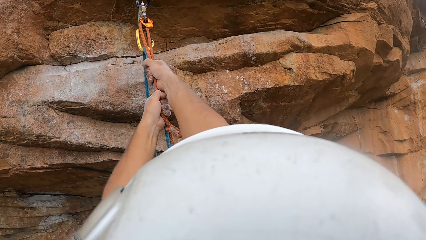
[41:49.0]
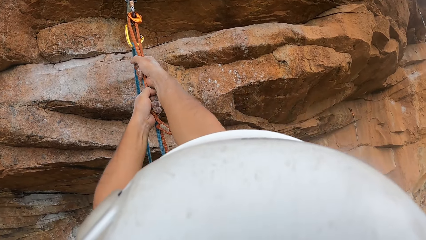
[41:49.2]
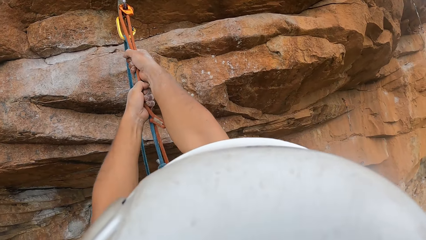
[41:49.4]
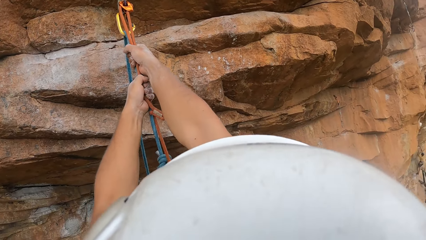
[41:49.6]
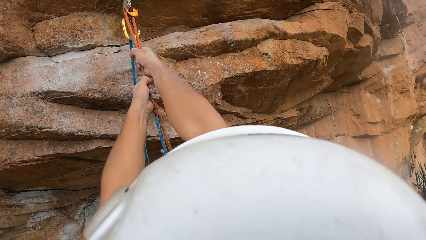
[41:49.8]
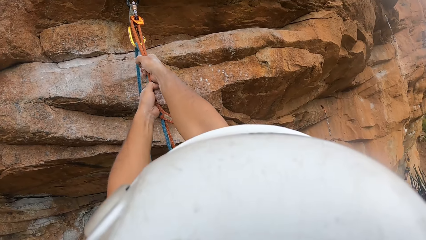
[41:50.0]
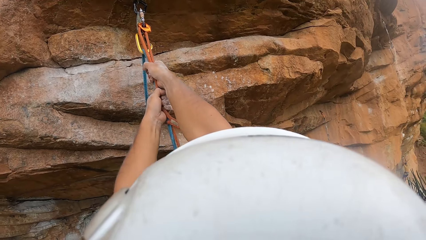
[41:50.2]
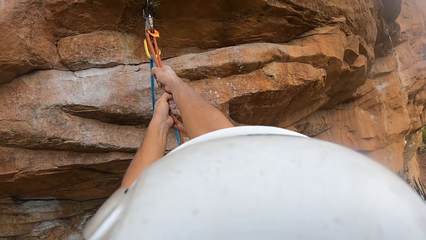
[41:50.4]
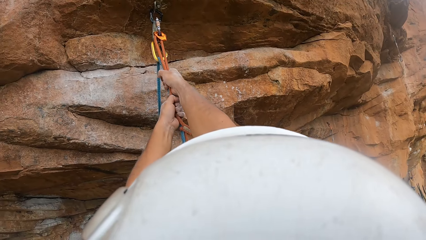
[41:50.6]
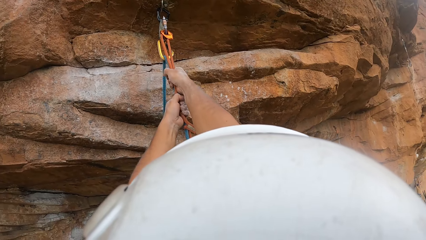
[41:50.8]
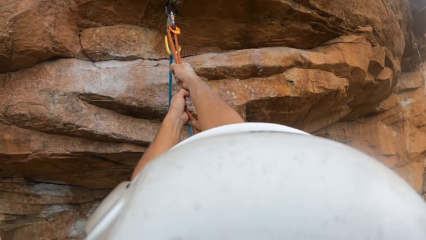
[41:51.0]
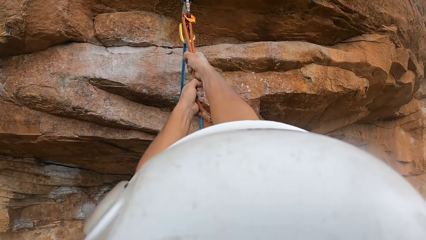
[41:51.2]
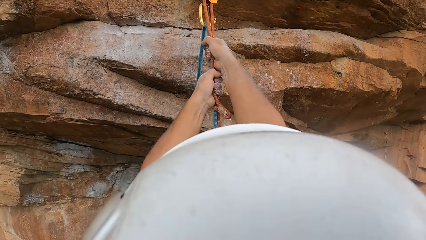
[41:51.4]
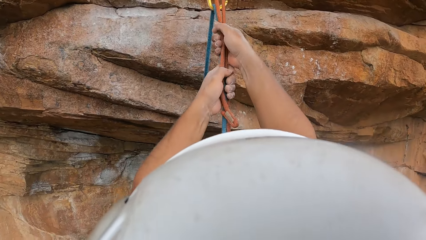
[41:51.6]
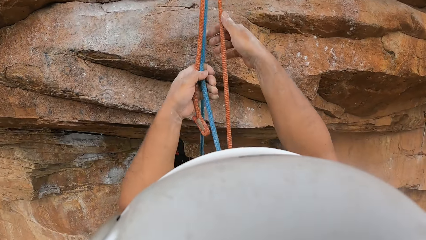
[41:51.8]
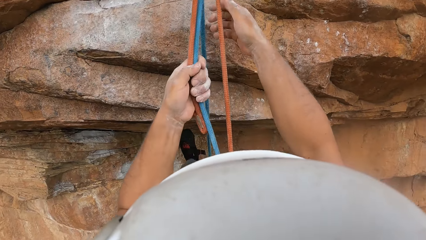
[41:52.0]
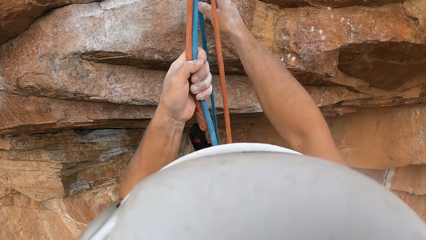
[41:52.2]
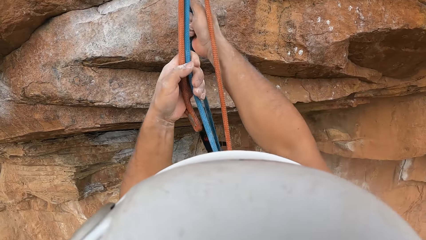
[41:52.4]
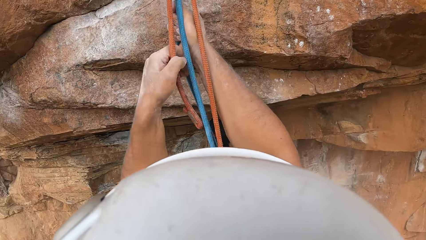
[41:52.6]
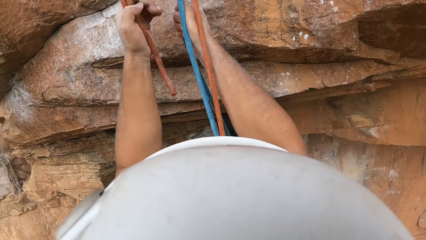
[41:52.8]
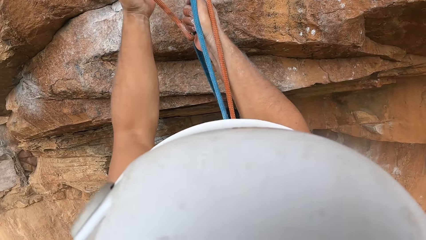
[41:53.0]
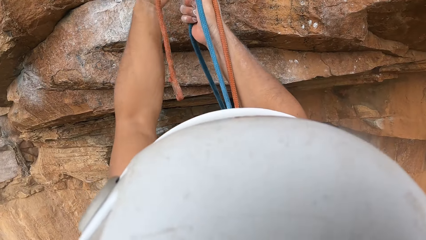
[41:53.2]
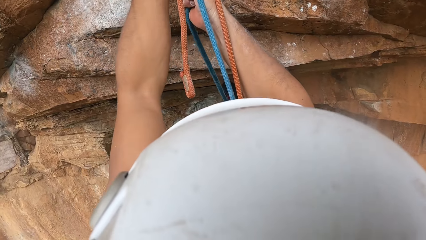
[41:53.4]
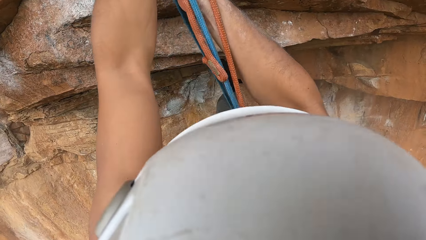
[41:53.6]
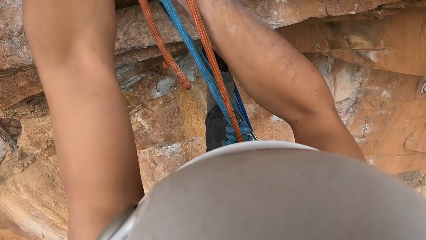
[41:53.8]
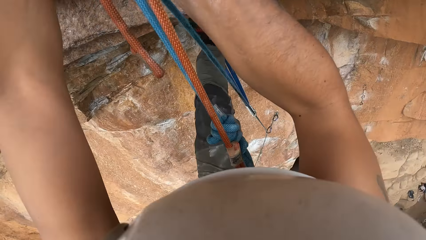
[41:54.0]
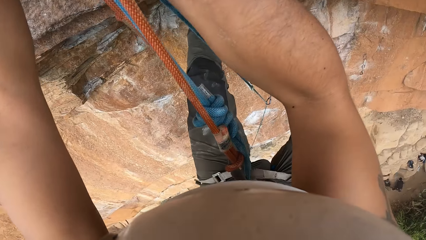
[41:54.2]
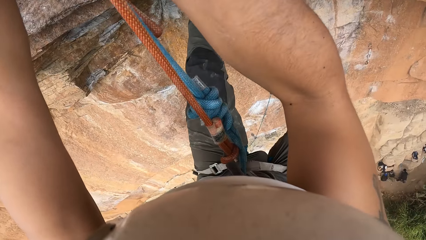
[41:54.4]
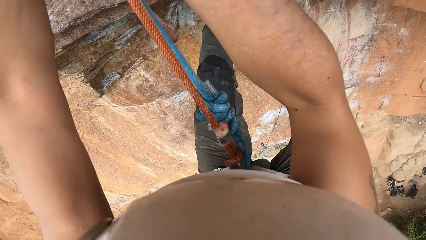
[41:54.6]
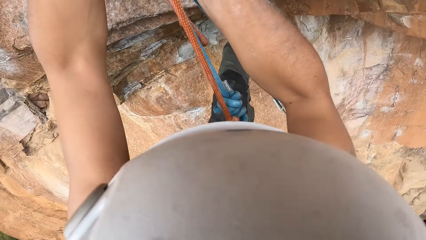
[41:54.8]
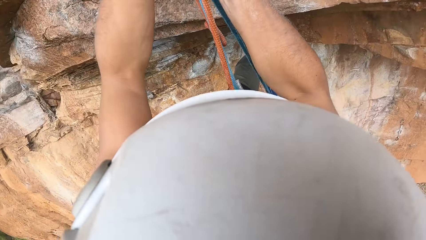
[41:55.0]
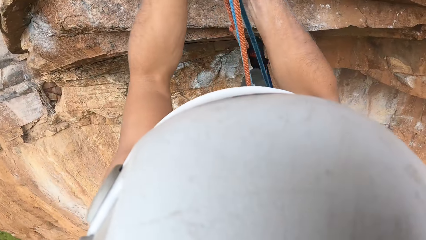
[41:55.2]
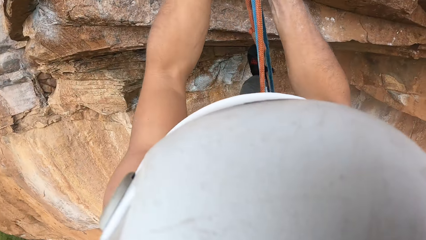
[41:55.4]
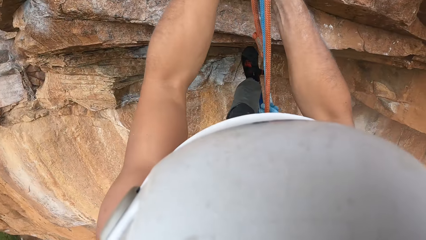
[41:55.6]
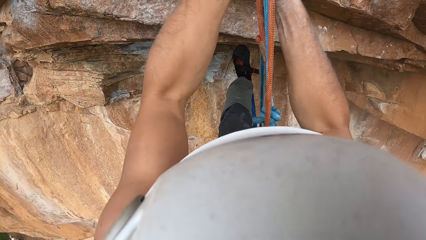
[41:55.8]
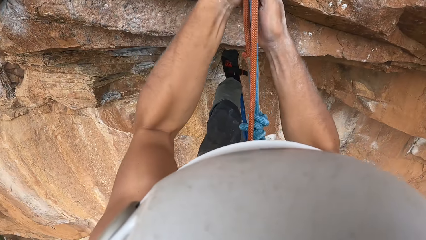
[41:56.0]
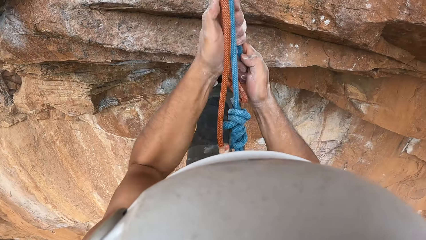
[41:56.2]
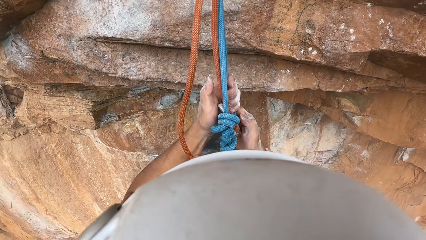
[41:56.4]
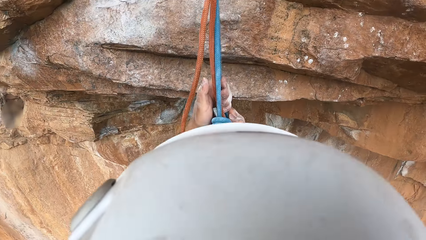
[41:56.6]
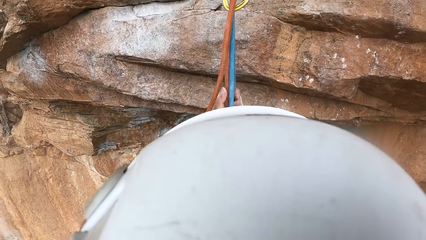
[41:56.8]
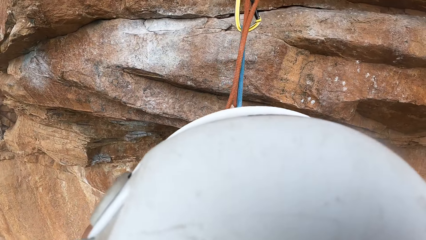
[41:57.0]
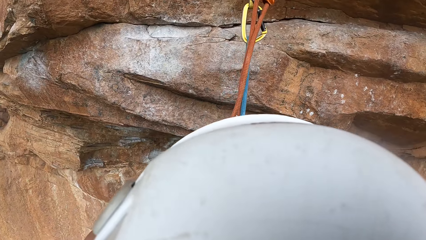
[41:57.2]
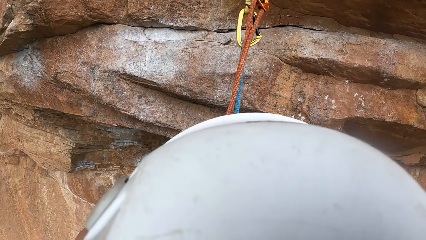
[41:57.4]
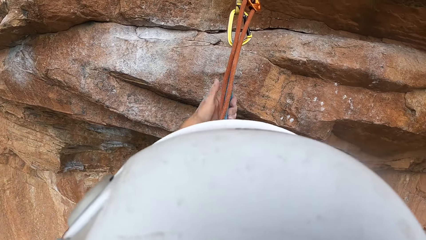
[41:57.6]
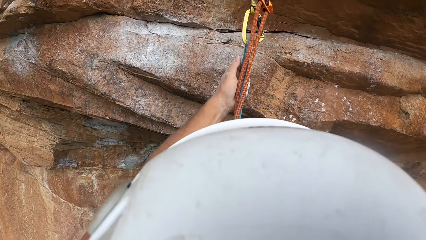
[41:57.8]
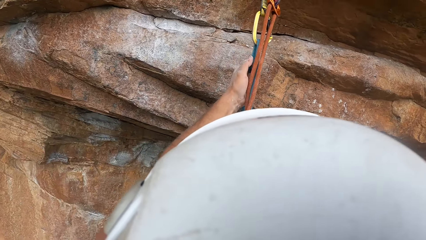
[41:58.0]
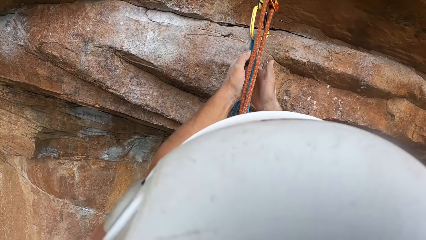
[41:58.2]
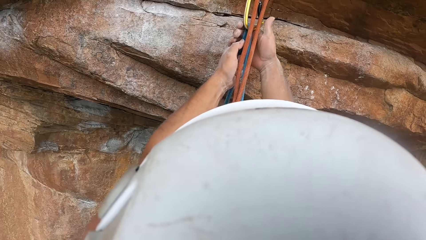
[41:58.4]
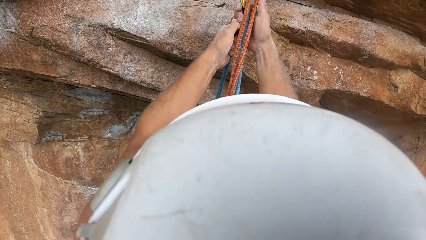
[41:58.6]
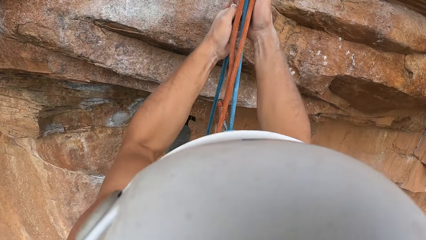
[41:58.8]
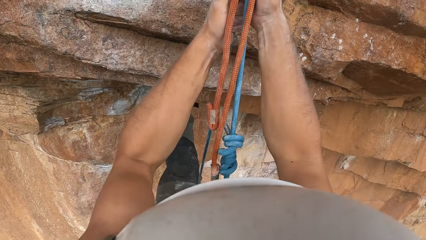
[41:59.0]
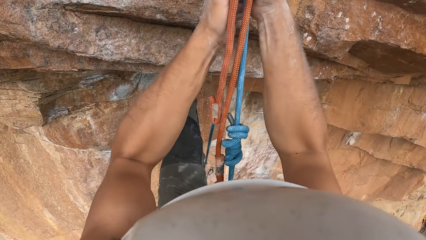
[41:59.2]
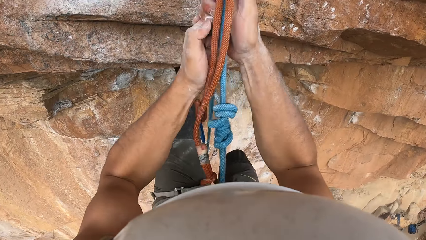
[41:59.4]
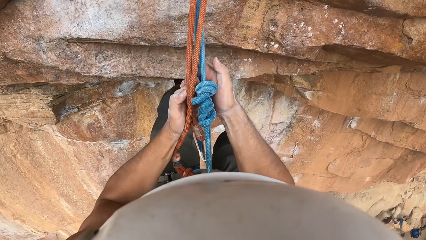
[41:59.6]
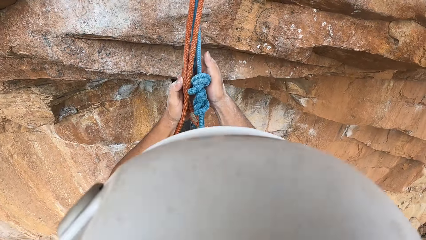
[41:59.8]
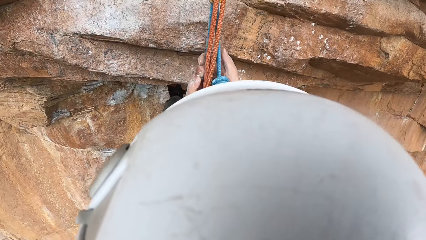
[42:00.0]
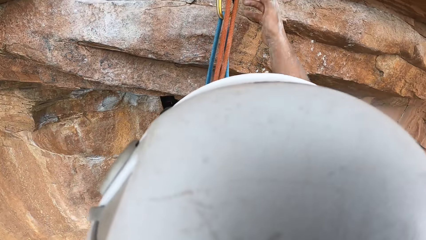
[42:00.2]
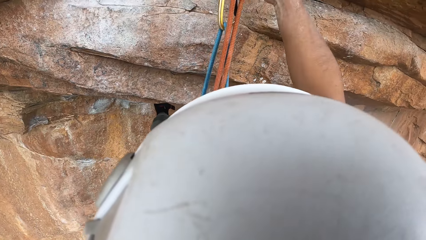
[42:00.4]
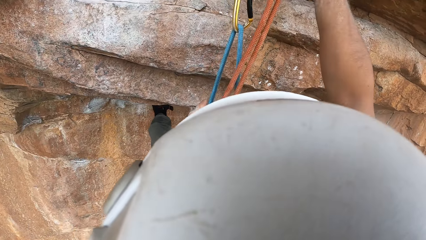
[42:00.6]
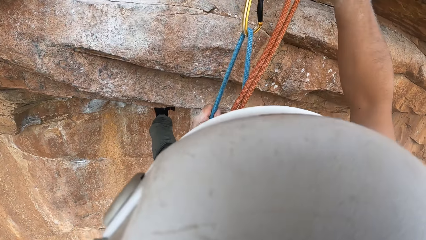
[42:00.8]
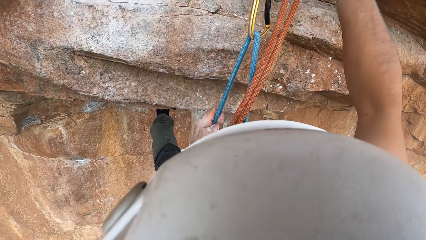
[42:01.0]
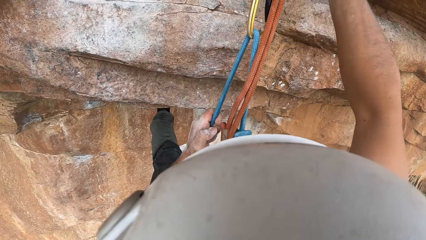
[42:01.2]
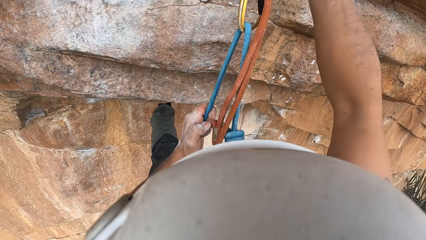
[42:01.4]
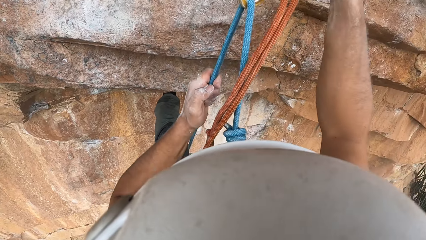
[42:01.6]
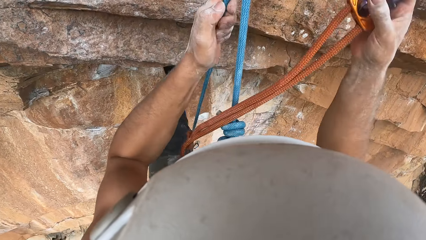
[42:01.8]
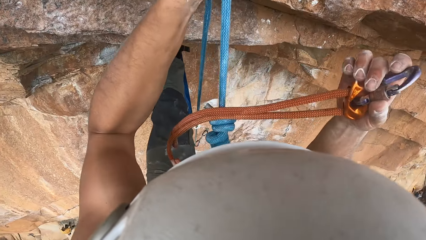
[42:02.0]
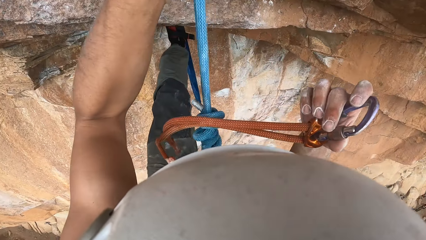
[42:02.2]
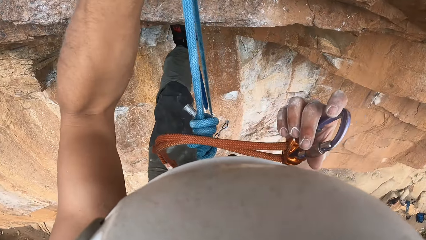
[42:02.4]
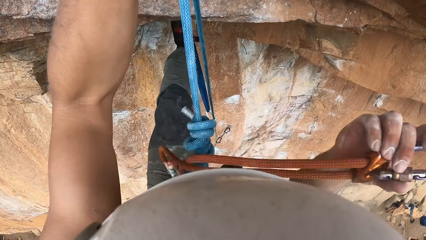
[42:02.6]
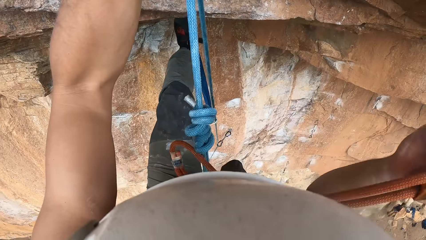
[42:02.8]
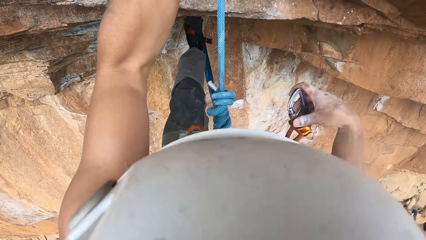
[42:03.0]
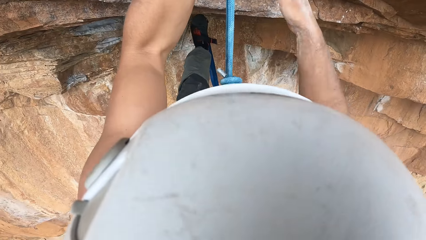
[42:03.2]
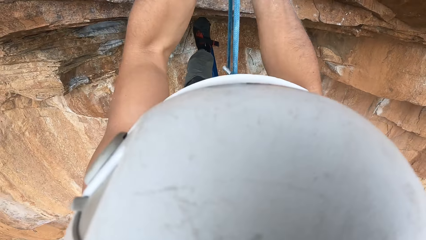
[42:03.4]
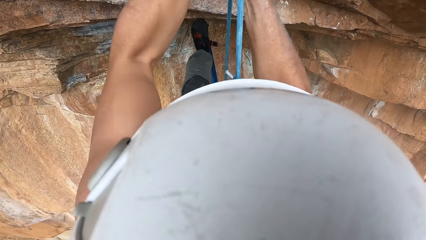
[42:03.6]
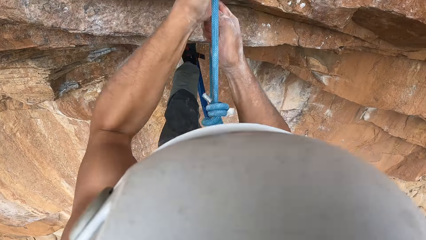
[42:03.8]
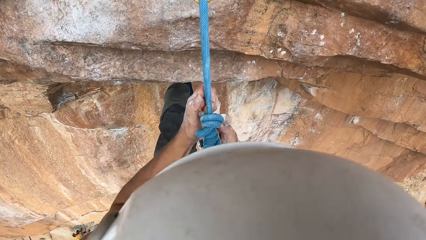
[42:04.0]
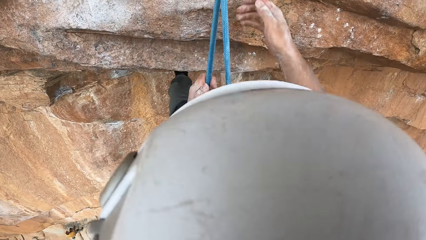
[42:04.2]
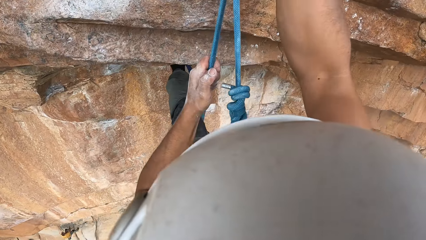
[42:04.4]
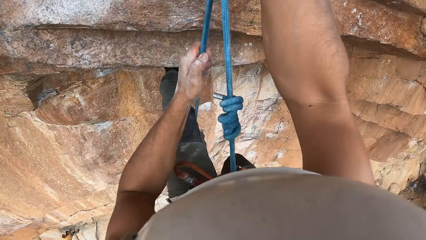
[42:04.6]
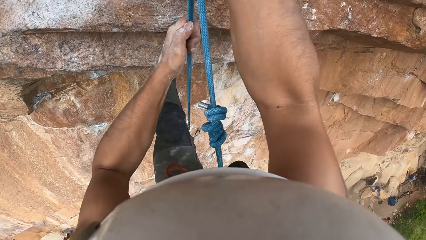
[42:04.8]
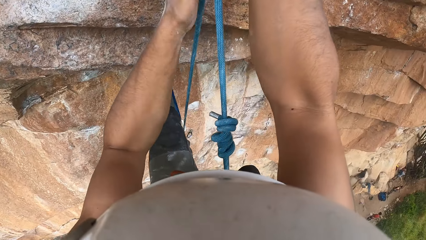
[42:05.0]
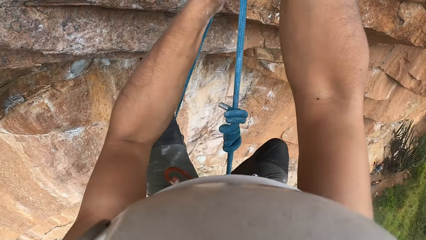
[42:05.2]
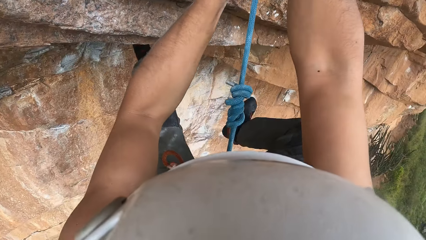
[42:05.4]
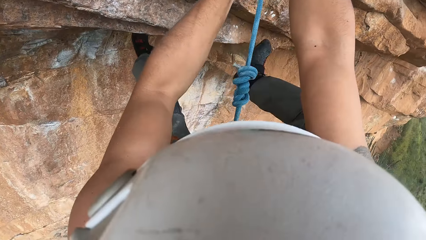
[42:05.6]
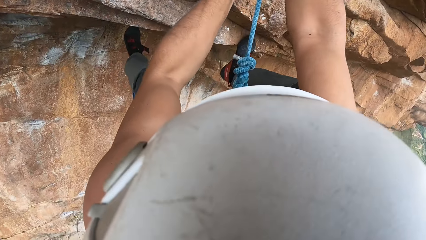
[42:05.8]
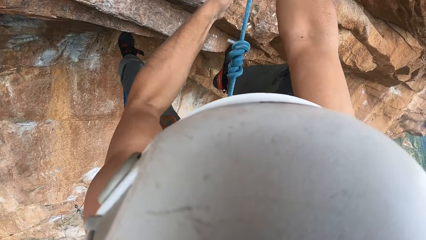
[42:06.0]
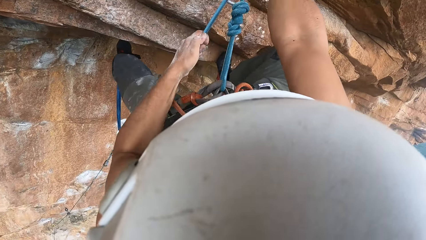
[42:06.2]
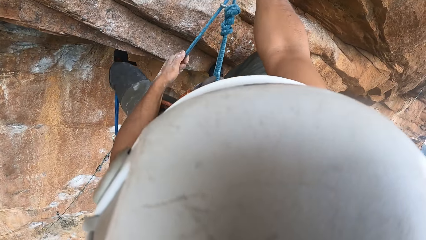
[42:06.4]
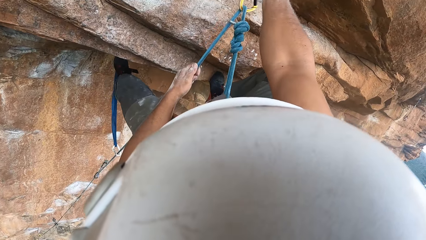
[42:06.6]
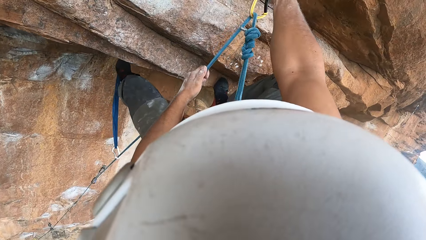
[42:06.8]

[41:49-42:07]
The camera wearer holds the rope with both hands. They move around both hands. They look down. They pull the rope with both hands. They hold the rope with both hands. They climb the mountain. They pull the rope with both hands. They hold the wall hook with the right hand. They drop the wall hook with the right hand. They pull the rope with both hands. They move the right foot.
